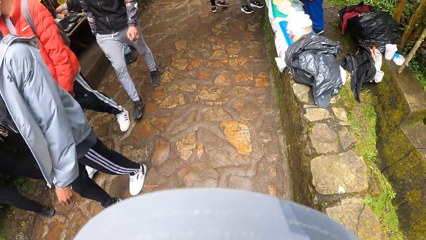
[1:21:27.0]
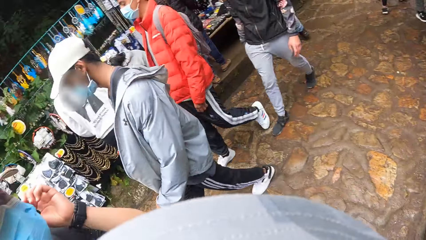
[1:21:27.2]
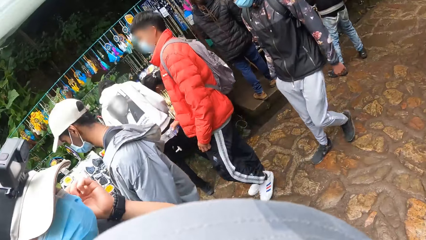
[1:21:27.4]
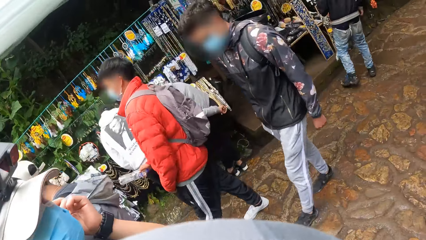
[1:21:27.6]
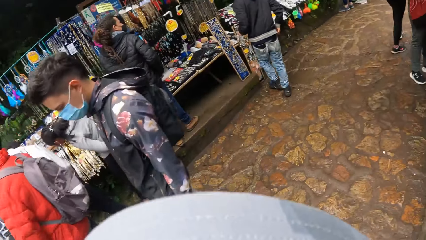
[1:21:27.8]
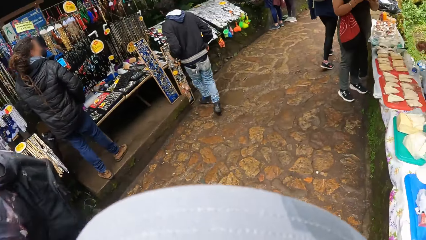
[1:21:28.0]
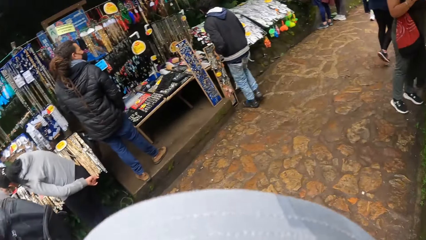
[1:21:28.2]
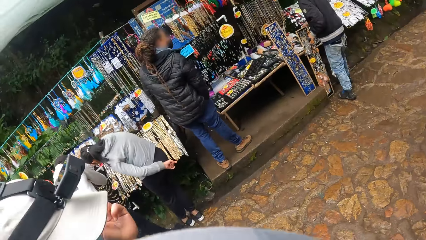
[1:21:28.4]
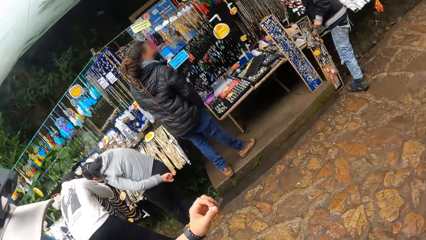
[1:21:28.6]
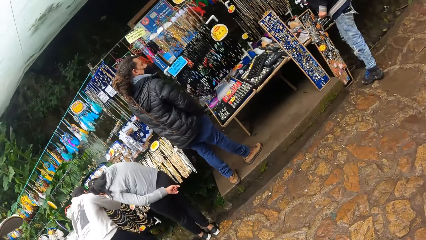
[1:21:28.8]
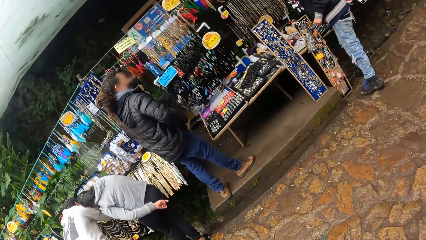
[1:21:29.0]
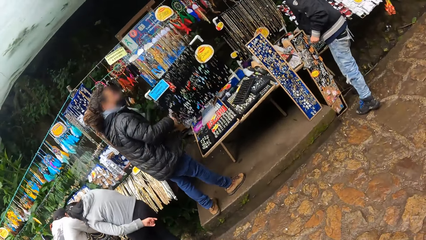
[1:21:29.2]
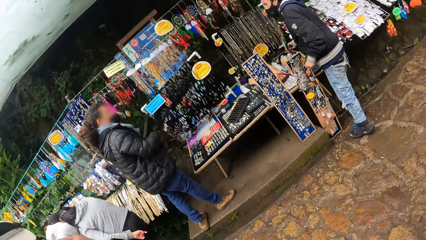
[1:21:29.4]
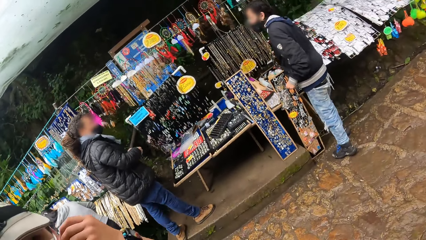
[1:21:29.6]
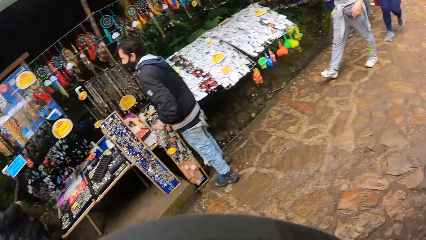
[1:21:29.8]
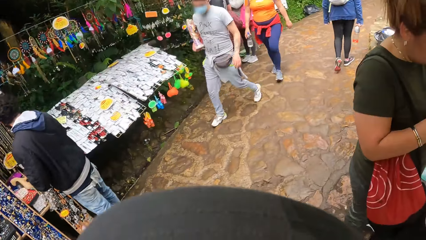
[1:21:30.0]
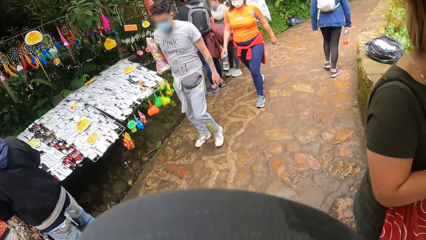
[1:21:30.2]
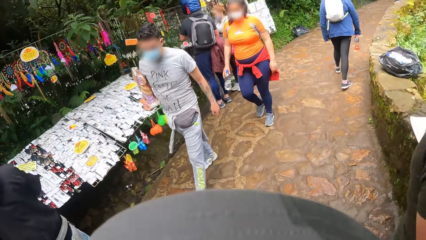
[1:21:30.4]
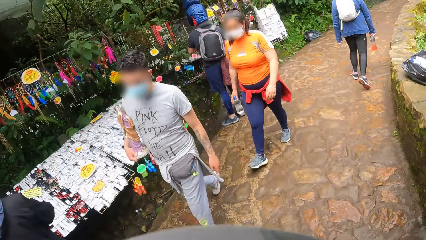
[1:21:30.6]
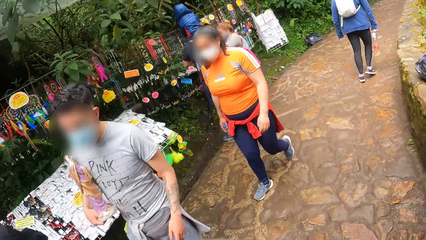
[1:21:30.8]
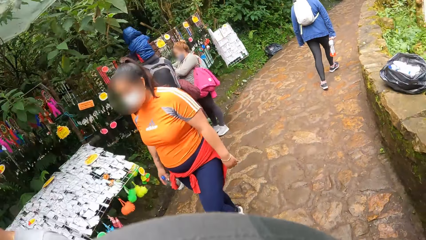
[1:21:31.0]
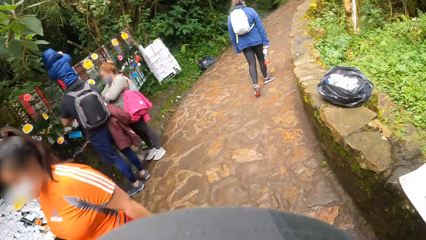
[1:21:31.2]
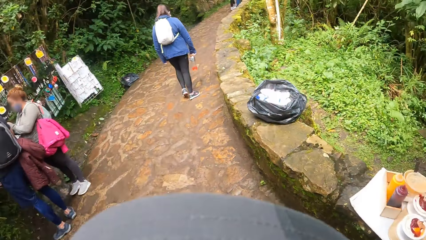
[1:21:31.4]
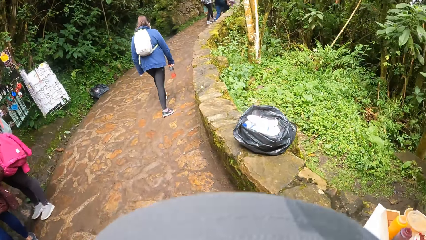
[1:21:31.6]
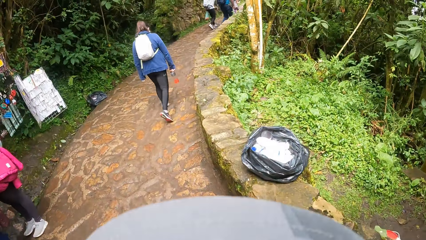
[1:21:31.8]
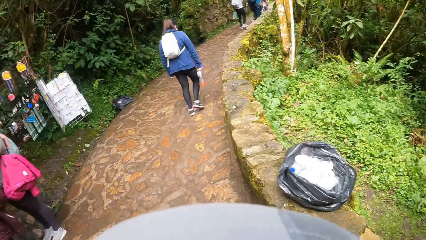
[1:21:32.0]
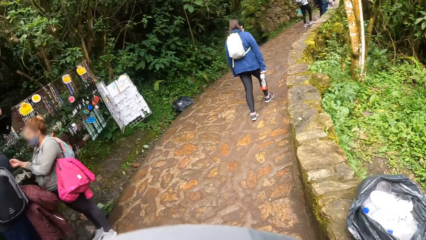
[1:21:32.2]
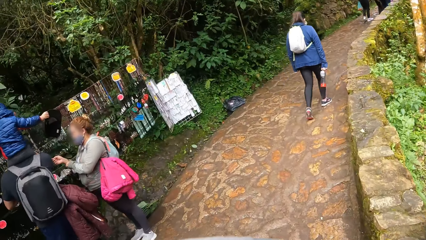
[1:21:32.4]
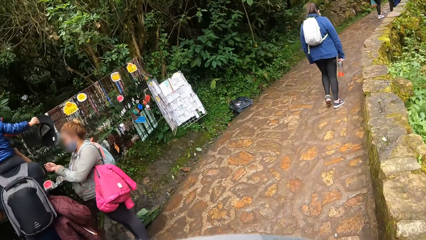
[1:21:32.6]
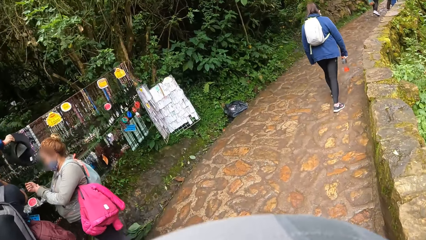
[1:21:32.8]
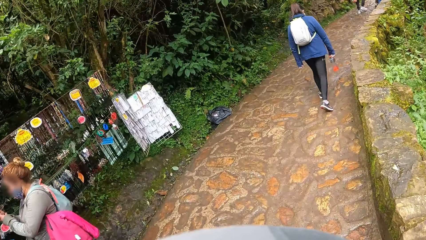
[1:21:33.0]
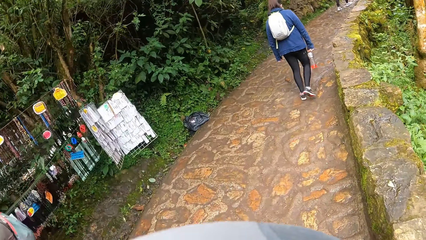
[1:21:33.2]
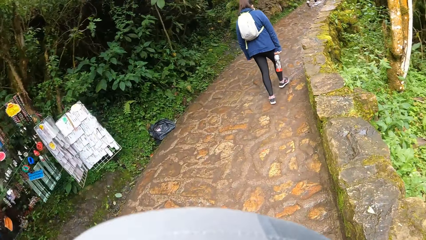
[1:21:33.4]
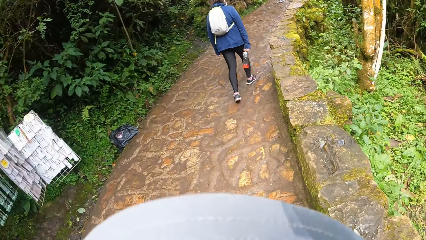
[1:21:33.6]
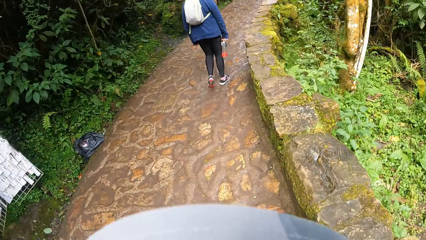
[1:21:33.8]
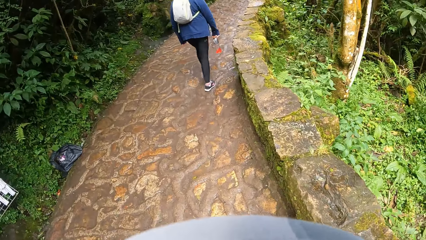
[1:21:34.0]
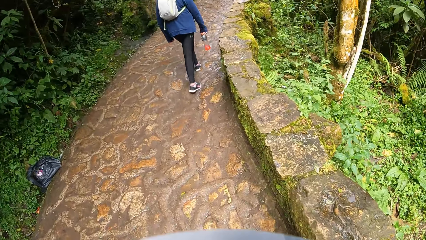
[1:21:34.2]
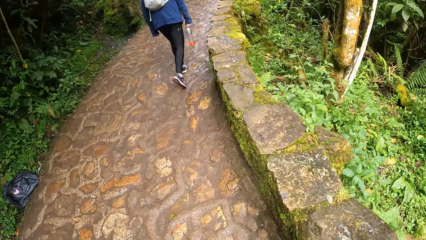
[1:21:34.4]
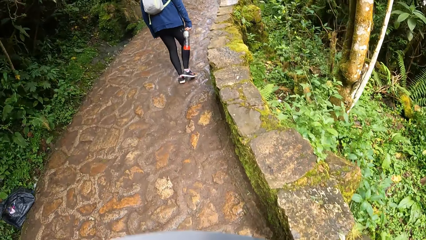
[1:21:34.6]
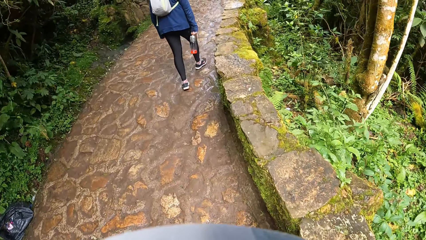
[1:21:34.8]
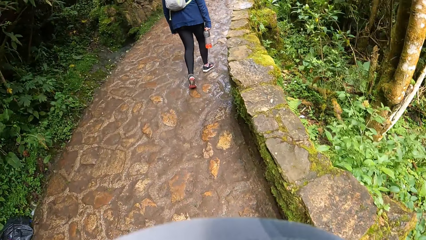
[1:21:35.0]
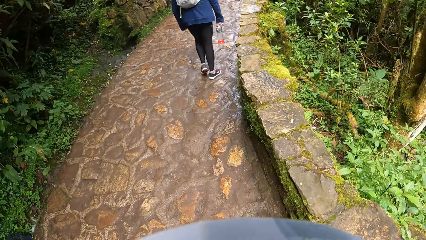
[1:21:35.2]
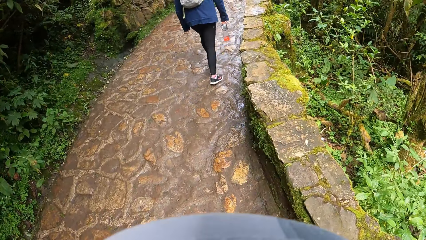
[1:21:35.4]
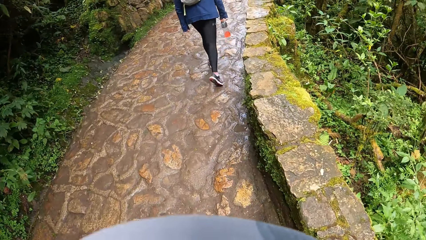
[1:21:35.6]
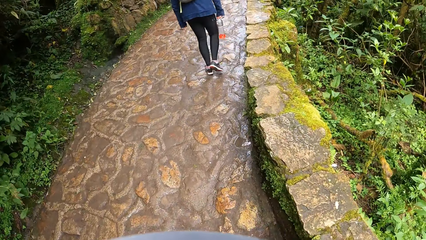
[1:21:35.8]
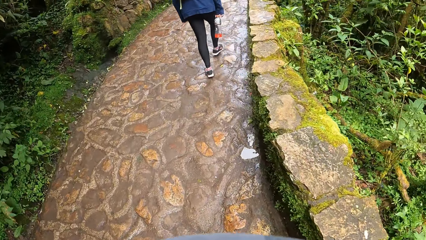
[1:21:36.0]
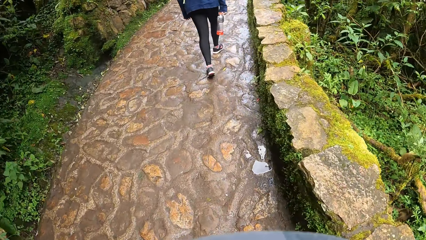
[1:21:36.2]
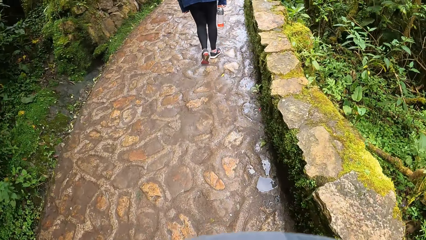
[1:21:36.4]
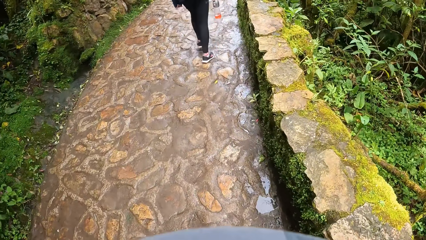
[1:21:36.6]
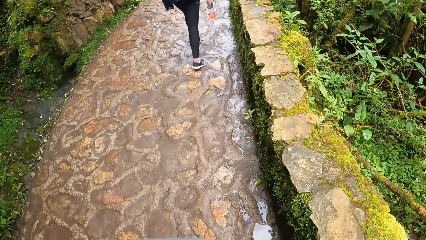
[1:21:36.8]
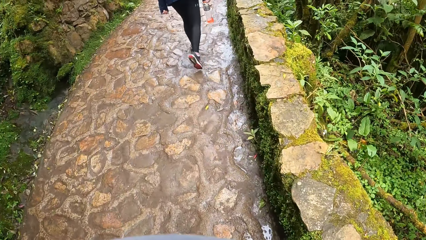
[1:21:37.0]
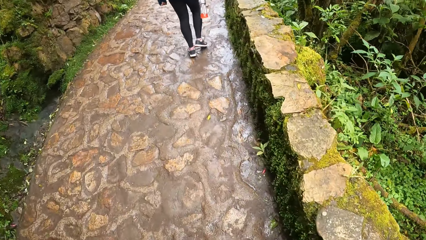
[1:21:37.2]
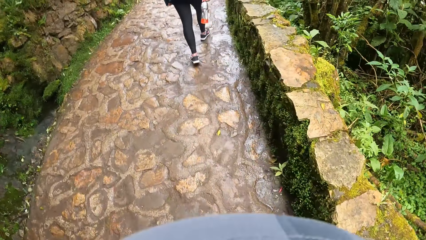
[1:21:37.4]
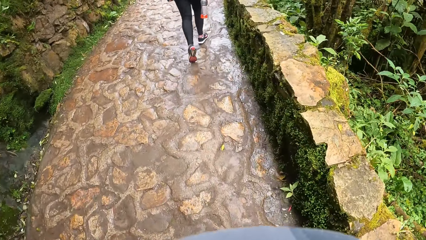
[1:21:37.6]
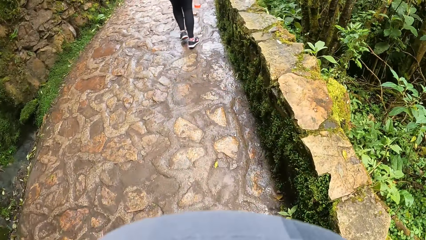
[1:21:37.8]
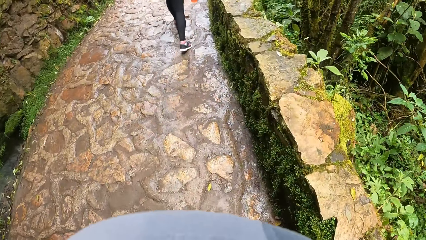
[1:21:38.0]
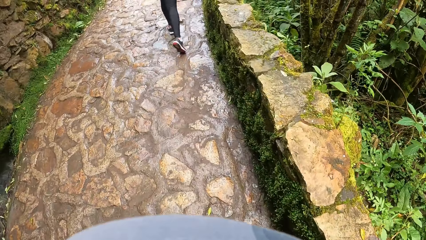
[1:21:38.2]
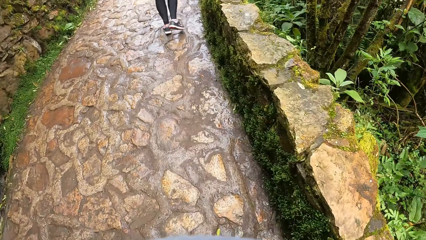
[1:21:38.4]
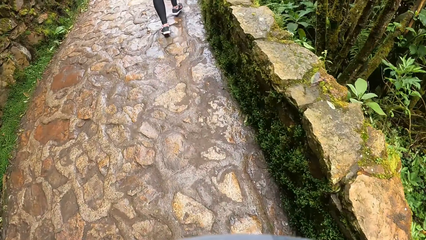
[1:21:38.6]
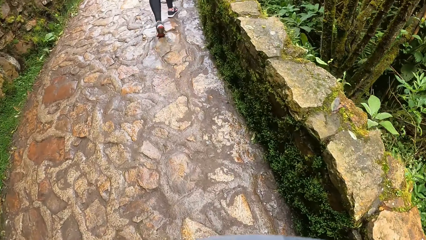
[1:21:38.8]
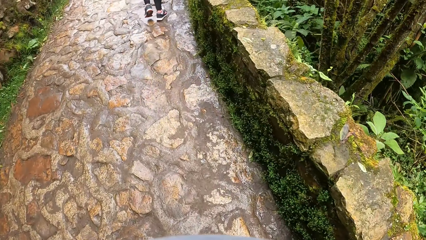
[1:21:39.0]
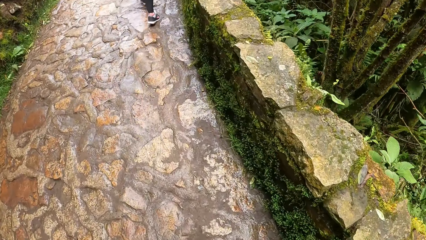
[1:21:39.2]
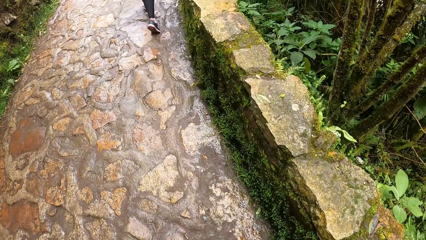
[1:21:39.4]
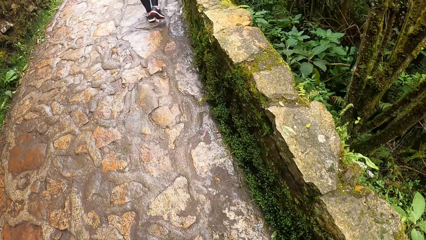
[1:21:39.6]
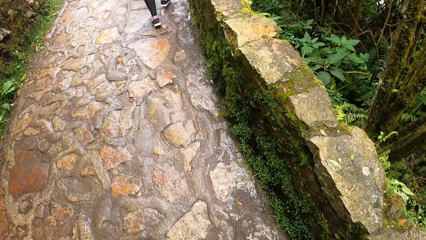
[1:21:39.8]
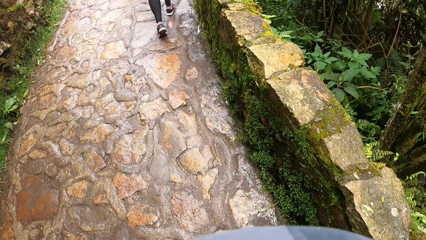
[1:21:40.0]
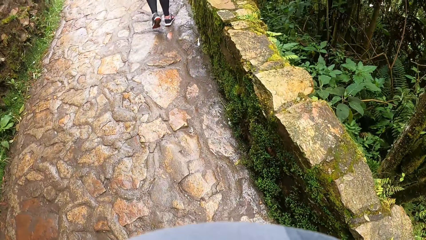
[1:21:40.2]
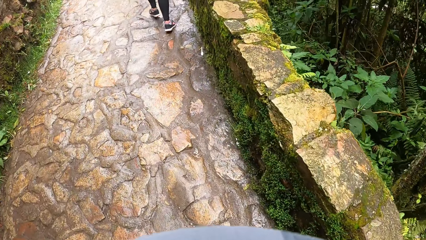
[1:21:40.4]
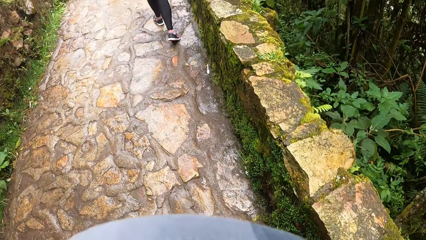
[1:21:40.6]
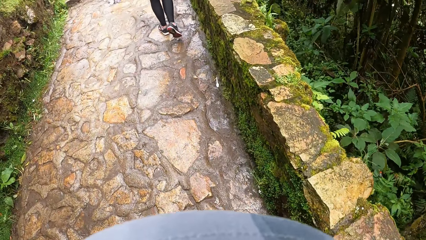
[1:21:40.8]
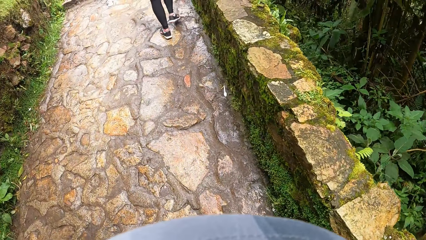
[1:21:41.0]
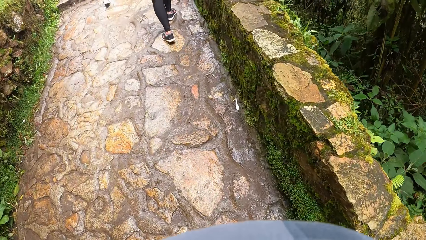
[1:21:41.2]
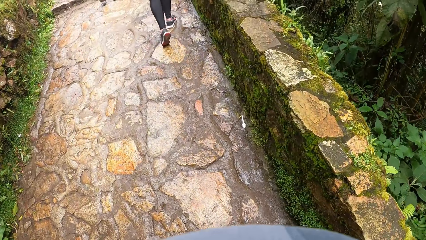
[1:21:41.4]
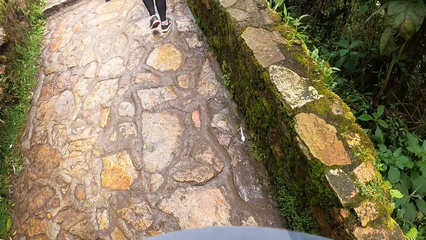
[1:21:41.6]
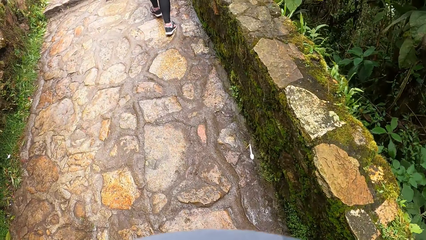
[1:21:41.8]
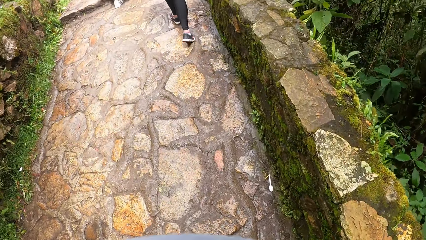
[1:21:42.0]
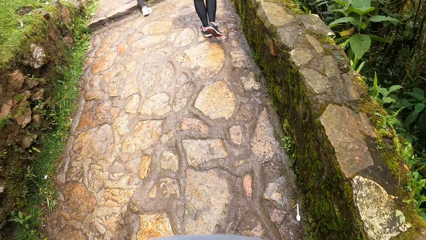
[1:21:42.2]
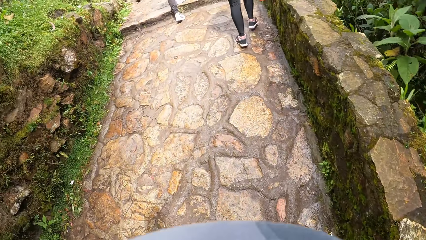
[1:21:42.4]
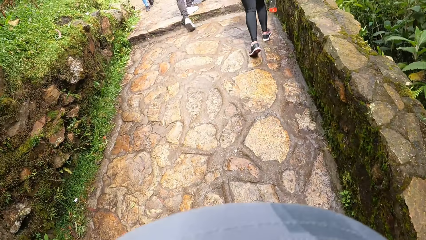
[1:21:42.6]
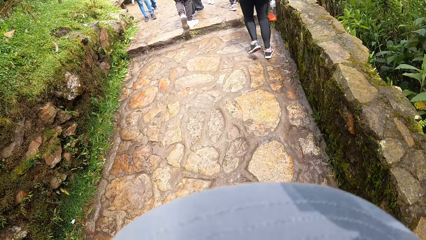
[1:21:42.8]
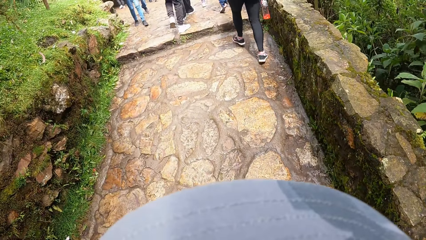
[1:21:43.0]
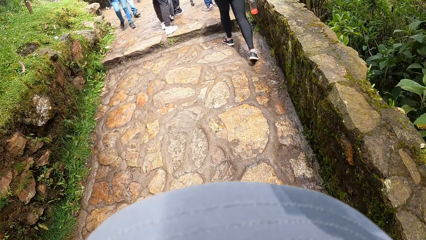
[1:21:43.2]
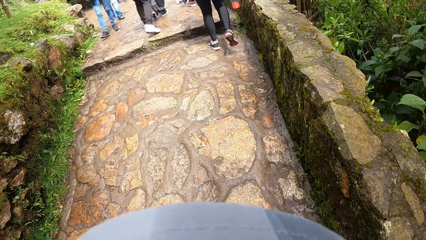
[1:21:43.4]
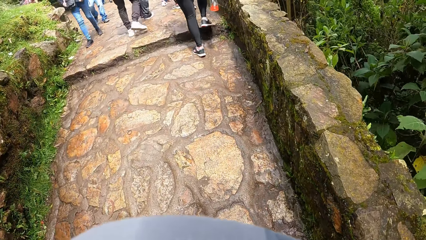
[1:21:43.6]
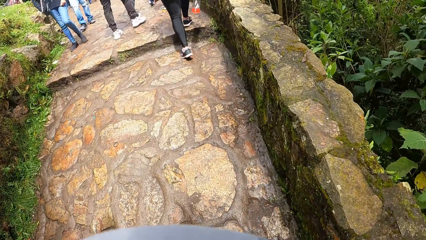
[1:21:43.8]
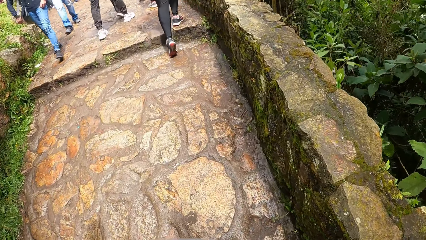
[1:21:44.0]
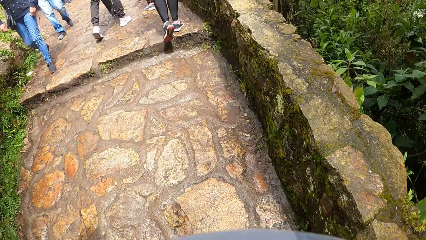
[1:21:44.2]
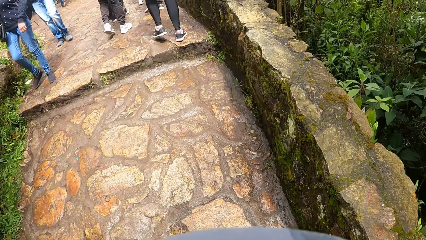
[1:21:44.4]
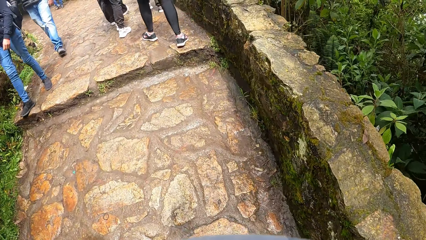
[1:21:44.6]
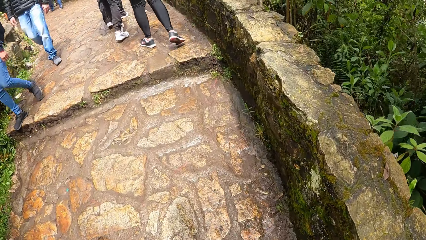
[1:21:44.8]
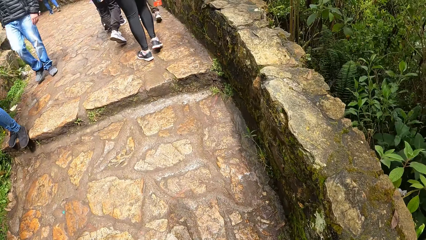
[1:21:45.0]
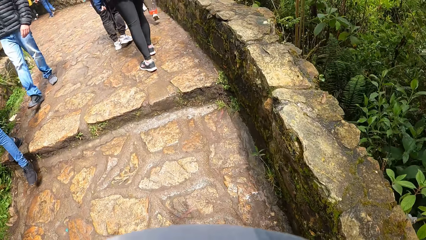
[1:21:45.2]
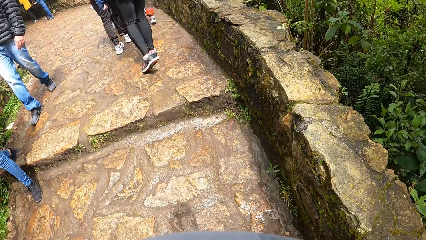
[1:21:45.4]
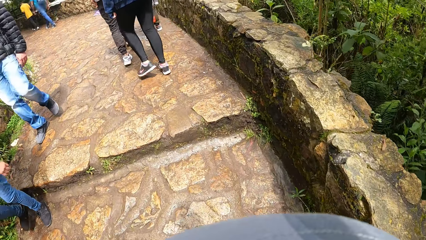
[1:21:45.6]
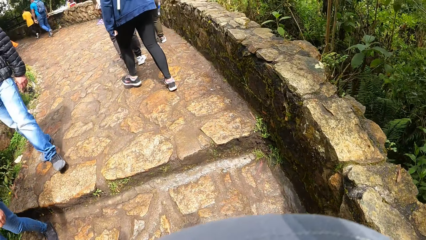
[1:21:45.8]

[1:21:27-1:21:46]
The camera wearer walks. A man walks and lifts the hand up. The camera wearer looks at the man. They walk and look around. They walk. The man walks. The camera wearer looks around.
